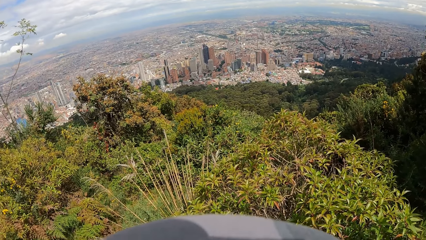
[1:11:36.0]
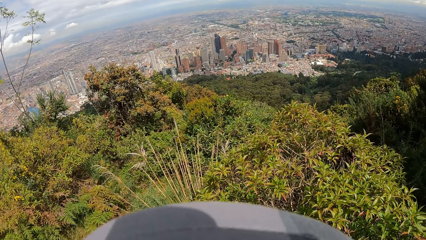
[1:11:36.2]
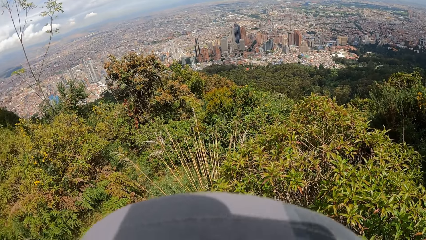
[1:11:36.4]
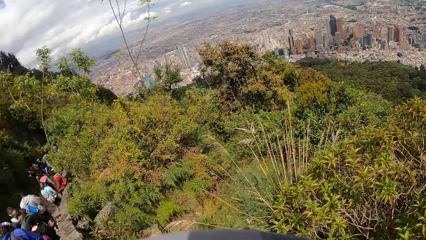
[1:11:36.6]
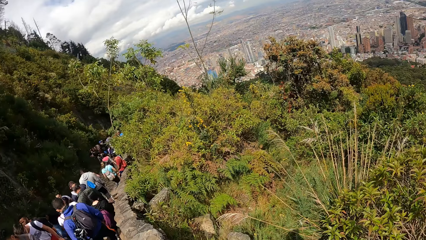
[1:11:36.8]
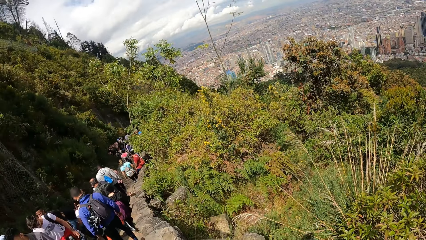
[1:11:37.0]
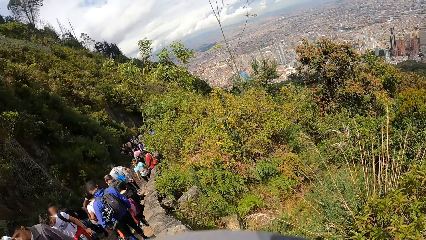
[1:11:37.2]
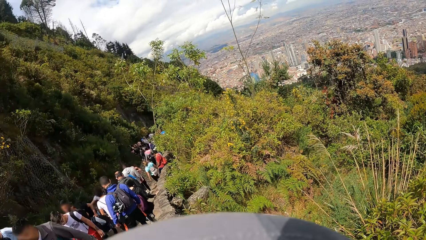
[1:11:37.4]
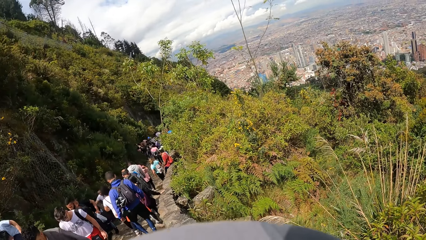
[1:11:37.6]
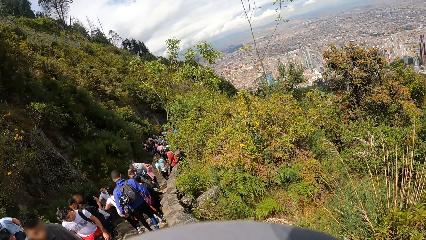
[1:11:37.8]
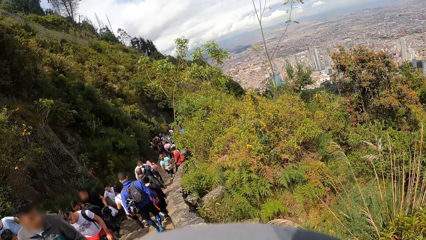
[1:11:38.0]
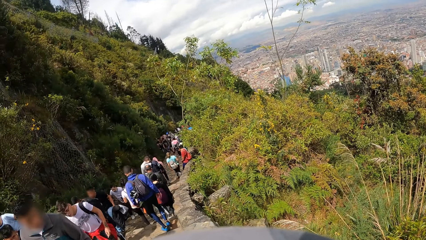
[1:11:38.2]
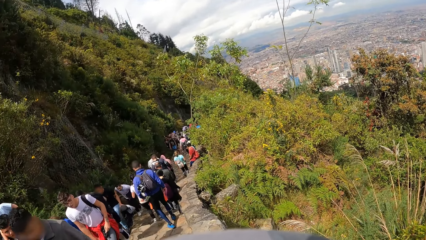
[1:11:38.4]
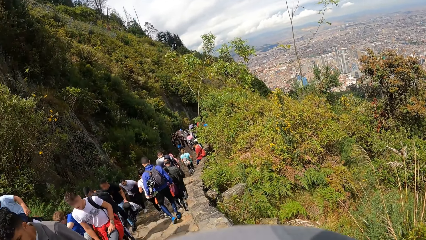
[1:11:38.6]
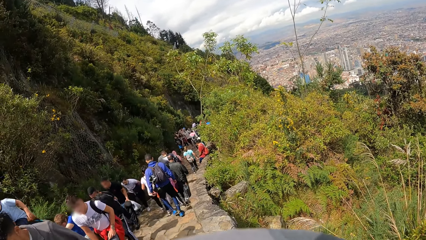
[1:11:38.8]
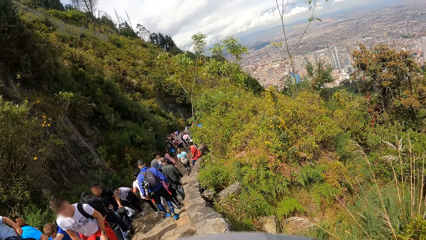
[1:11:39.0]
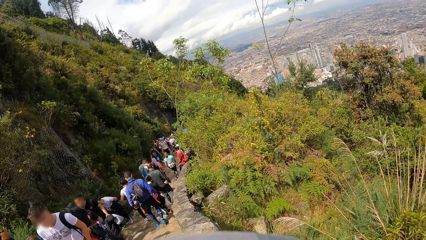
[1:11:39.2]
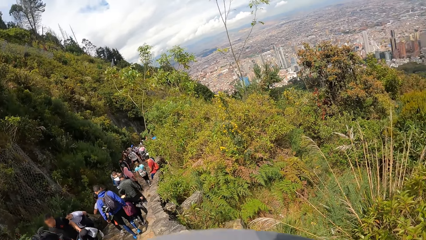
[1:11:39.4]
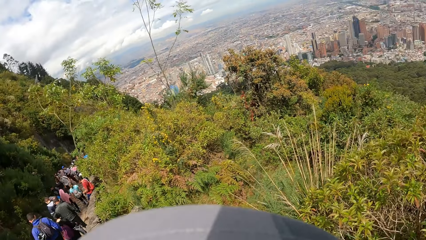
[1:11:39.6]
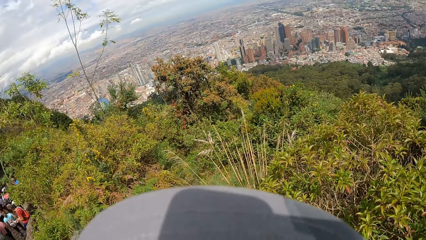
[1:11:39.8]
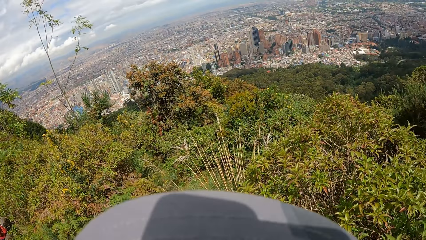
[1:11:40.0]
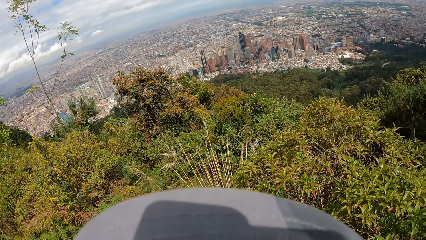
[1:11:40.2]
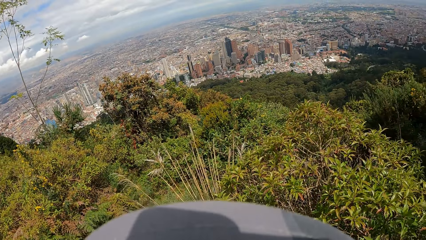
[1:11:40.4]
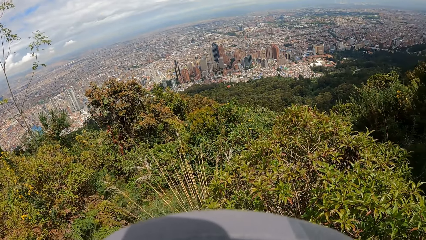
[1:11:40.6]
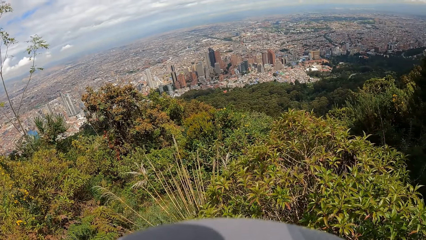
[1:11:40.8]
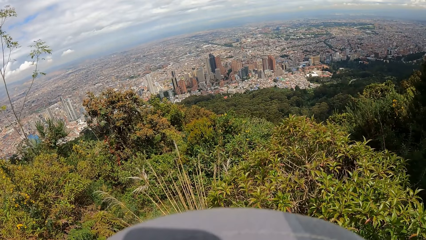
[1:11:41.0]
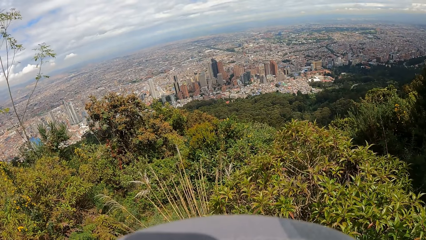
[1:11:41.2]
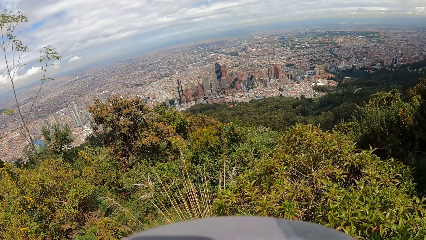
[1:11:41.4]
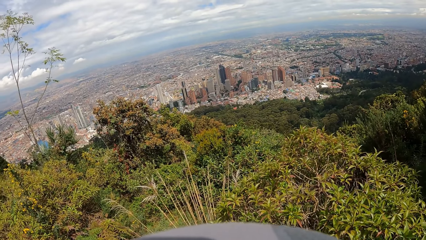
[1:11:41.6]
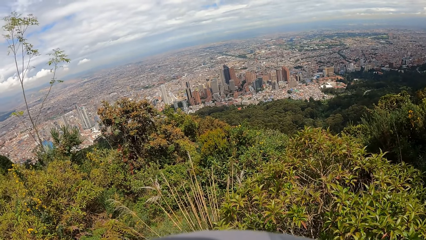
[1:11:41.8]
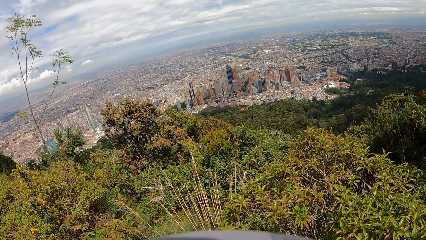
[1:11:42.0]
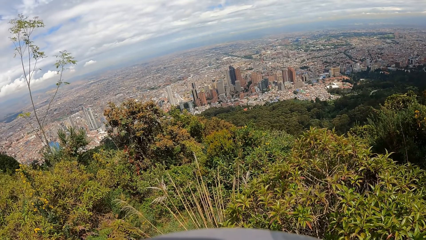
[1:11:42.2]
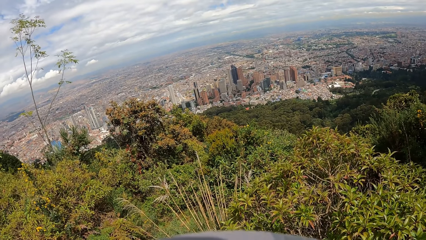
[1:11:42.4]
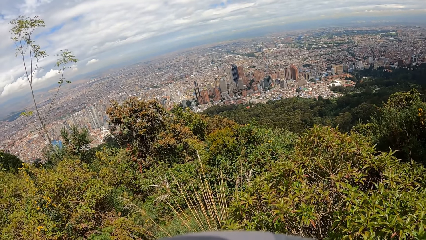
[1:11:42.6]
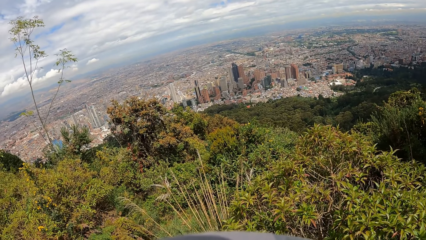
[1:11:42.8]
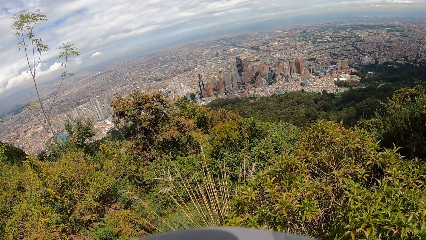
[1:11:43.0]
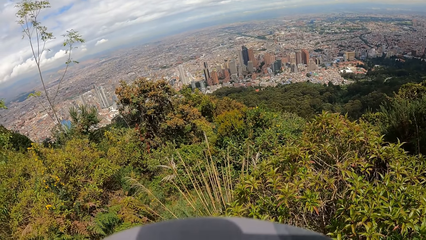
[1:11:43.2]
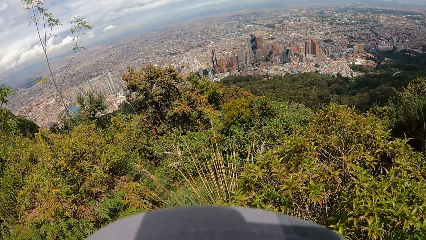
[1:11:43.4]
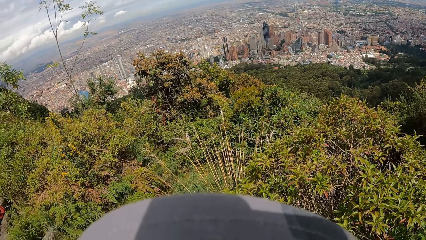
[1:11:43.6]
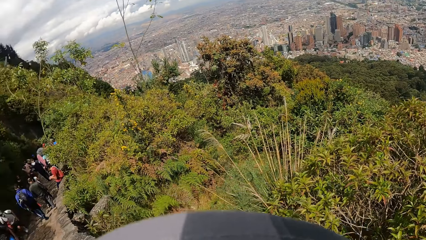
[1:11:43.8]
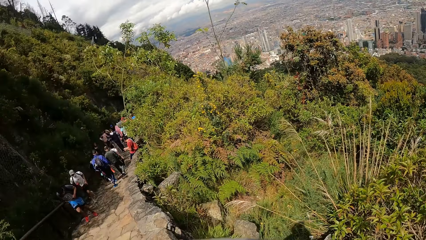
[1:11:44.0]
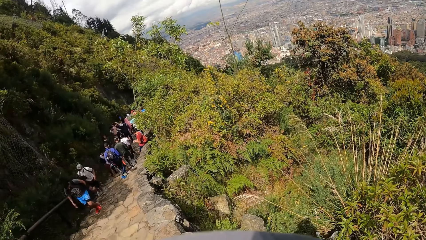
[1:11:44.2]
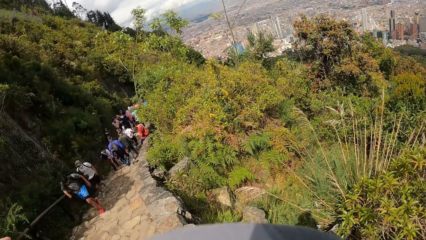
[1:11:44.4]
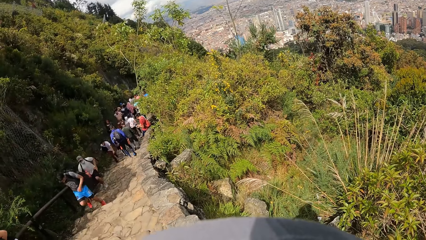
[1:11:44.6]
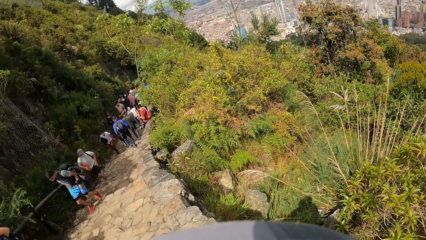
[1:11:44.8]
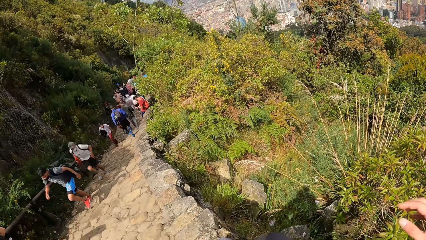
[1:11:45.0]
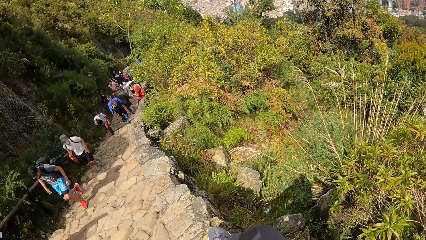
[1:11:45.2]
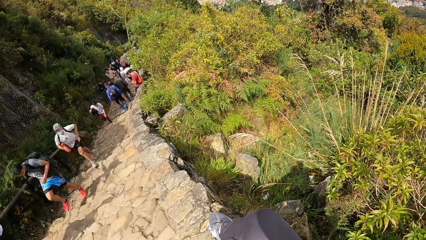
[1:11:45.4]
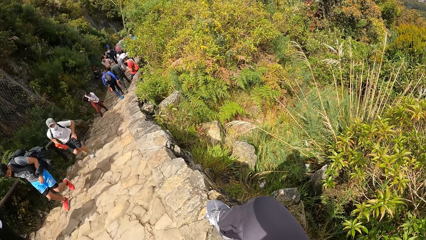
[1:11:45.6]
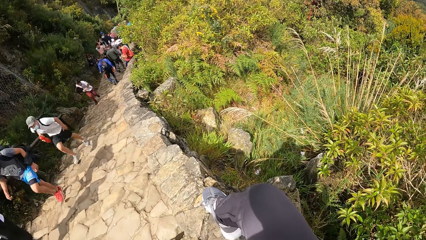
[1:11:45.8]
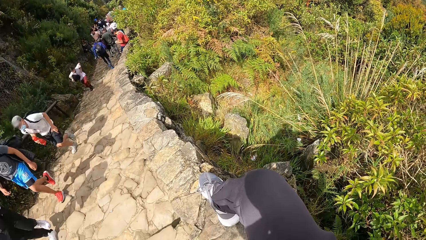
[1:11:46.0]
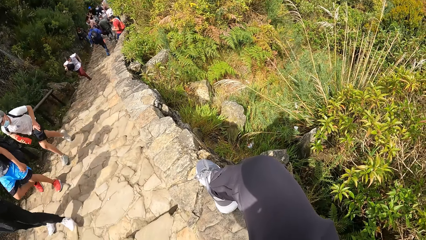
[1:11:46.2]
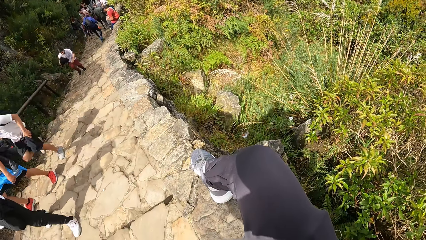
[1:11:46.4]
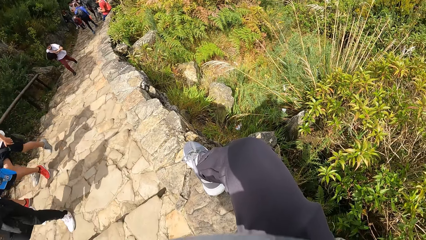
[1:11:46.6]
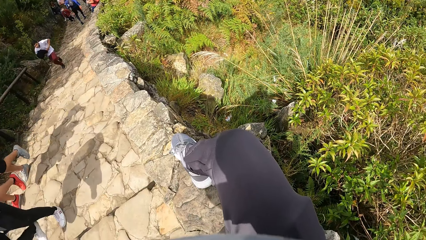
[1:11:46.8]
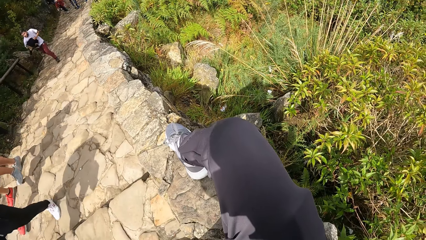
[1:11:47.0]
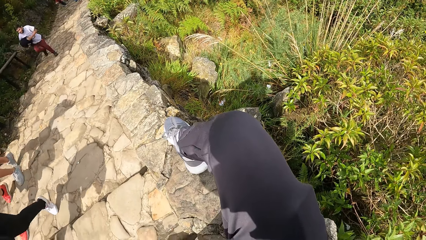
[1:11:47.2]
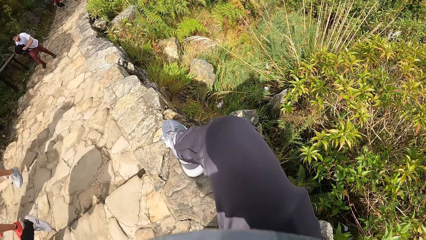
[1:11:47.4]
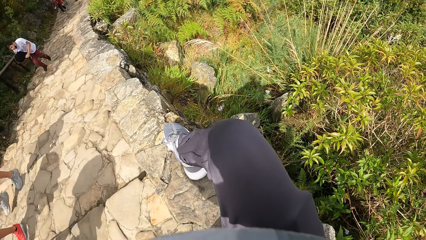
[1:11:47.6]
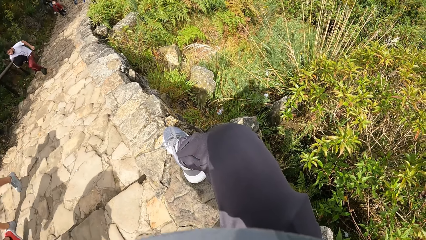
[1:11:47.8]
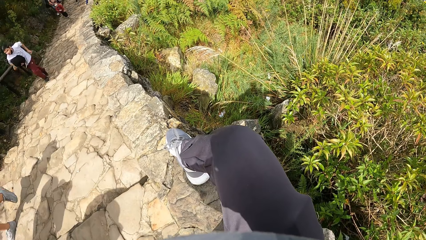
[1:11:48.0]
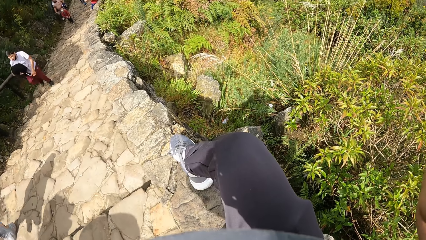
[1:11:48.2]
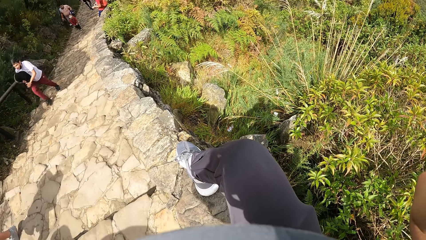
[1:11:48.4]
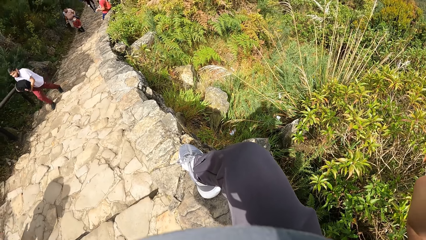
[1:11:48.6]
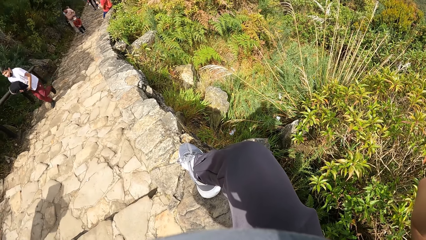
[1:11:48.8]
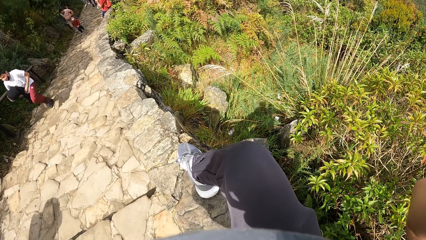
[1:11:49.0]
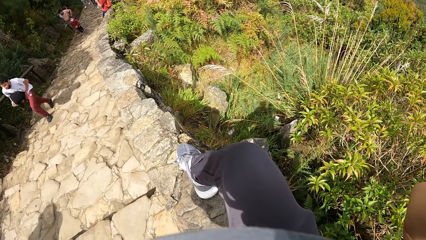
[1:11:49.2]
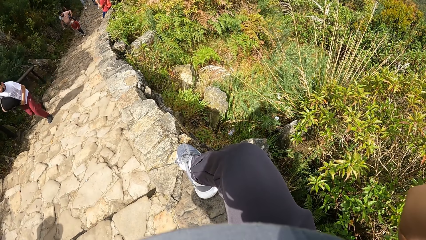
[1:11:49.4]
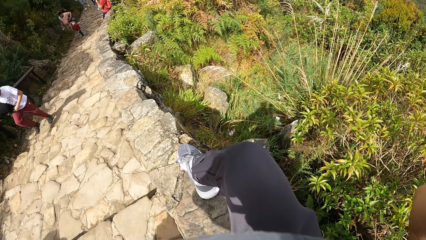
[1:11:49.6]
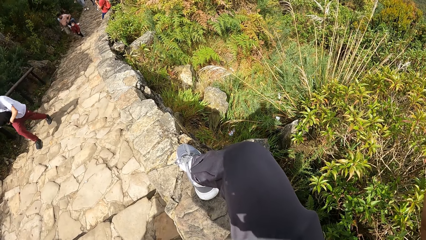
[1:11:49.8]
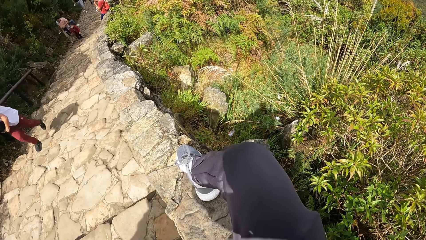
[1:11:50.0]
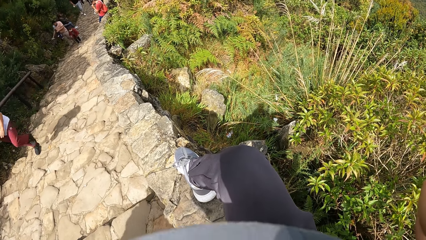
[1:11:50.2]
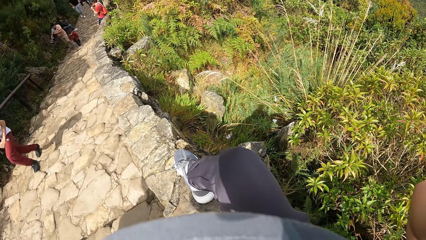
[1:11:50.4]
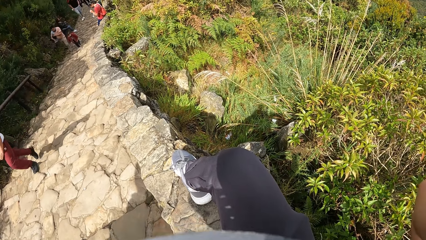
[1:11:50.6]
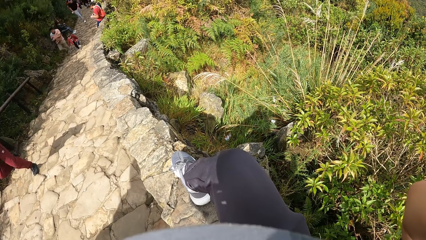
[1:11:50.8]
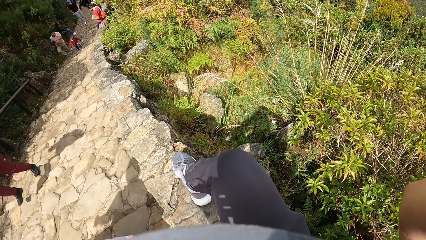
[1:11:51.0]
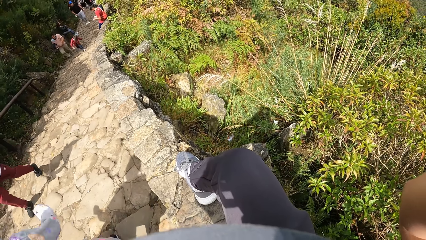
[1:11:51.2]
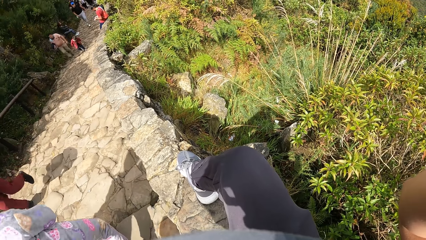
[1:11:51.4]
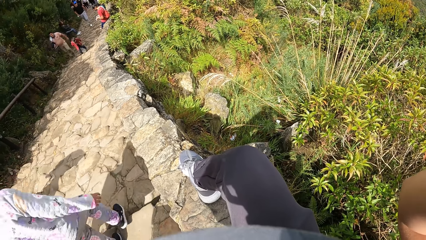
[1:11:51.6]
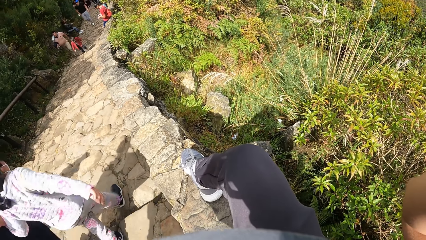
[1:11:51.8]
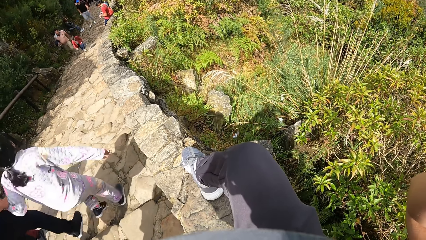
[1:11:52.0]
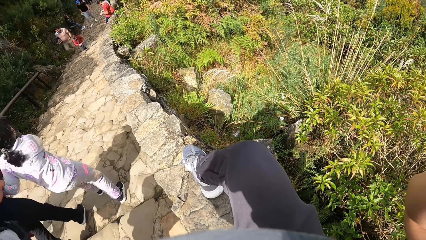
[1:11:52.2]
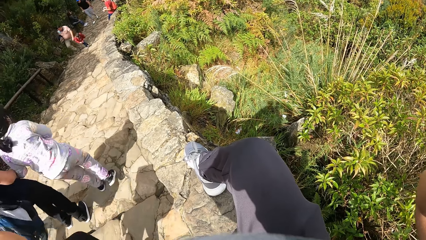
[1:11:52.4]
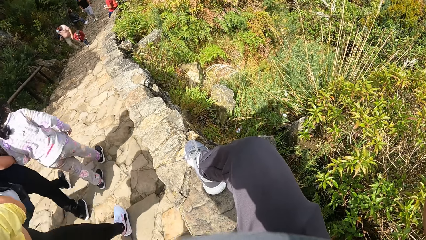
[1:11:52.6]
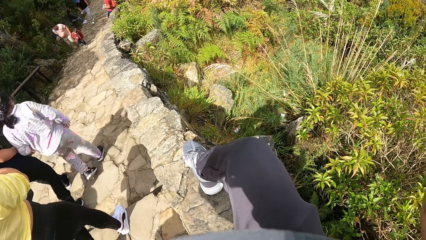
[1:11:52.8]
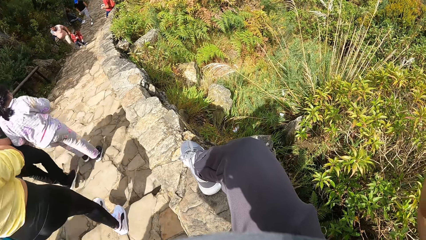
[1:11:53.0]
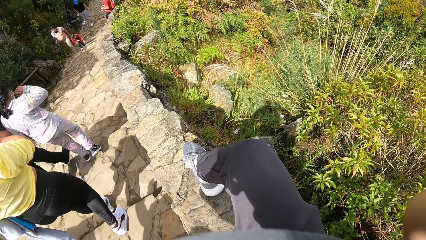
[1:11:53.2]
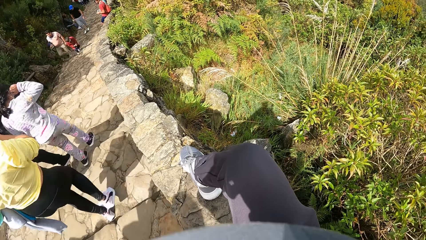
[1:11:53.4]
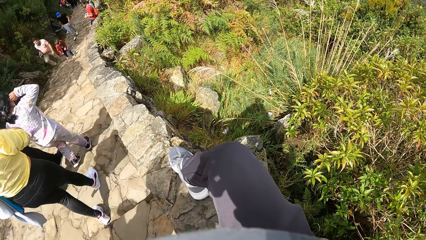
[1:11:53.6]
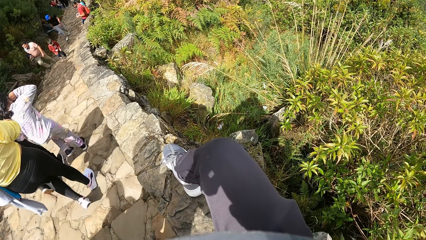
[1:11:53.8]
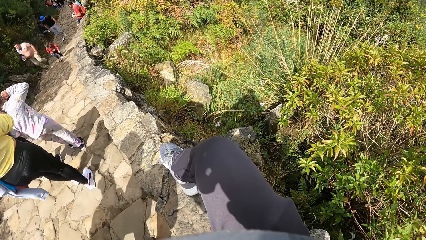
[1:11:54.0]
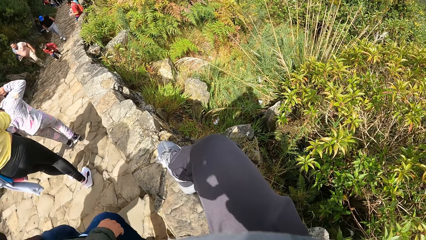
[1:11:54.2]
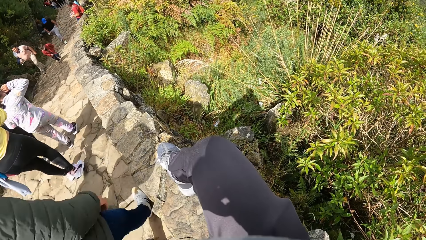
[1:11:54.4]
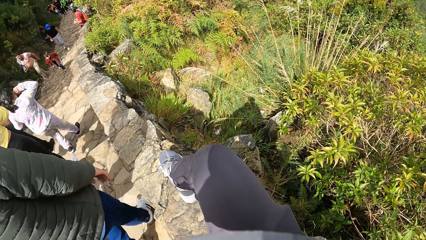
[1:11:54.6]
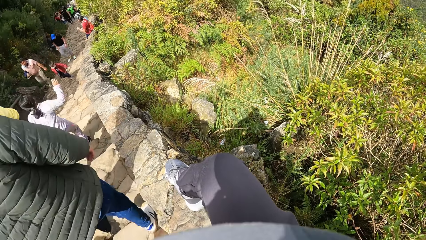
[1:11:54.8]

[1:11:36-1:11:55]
The camera wearer stares to the people as they walk along the walkway. They stare to the vegetation. They stare to the people as they walk along the walkway.
